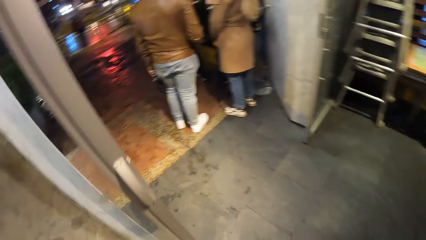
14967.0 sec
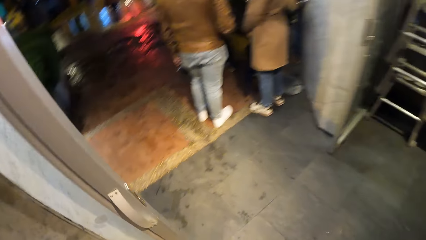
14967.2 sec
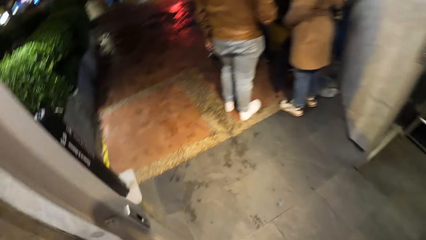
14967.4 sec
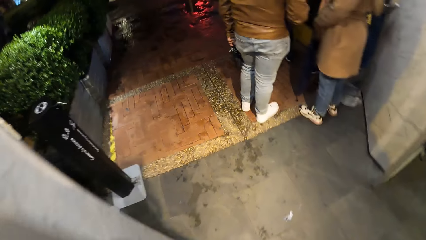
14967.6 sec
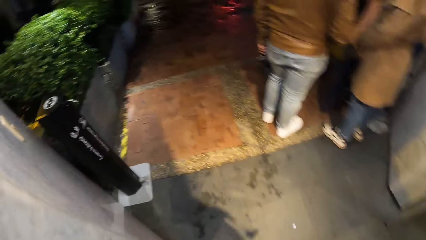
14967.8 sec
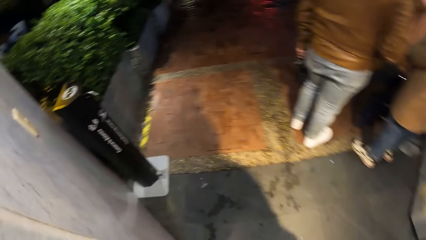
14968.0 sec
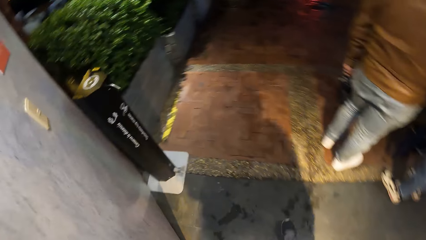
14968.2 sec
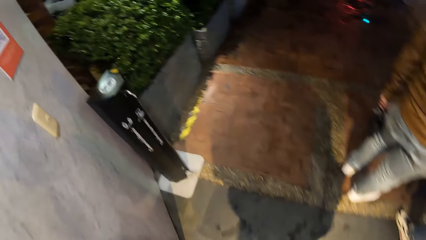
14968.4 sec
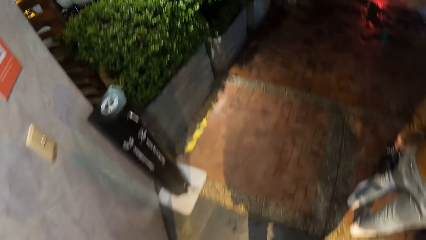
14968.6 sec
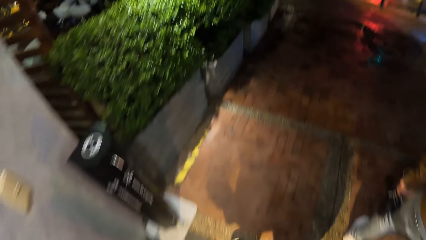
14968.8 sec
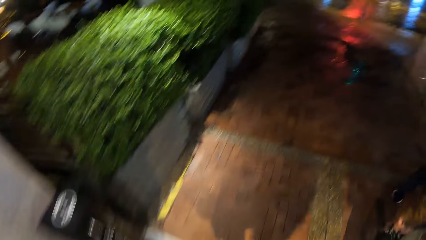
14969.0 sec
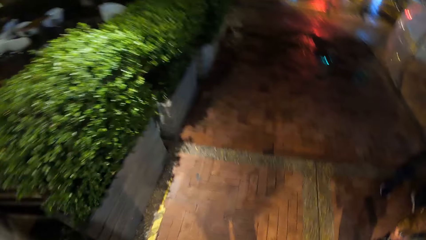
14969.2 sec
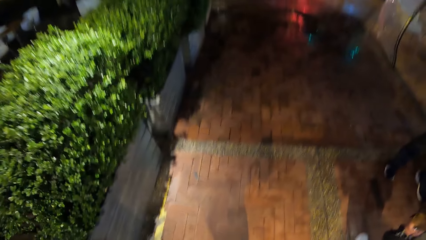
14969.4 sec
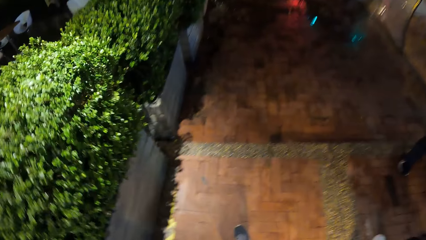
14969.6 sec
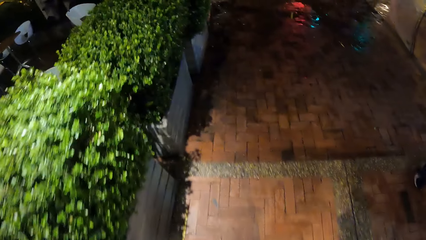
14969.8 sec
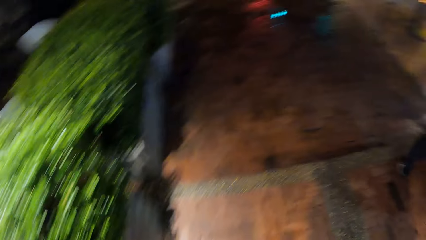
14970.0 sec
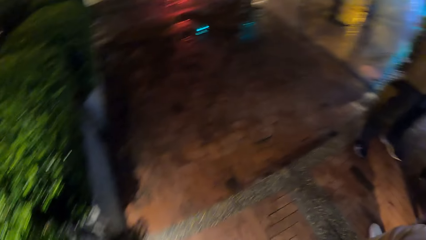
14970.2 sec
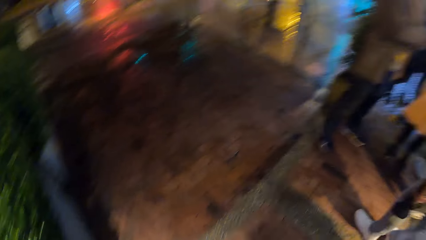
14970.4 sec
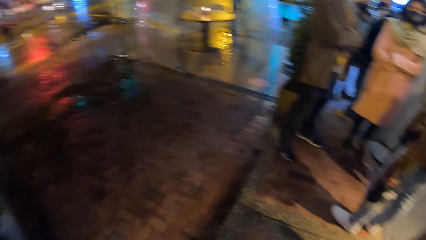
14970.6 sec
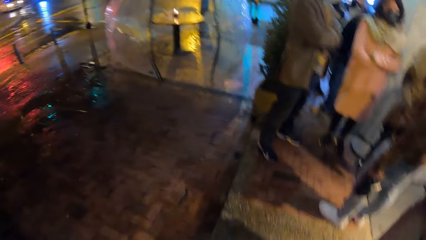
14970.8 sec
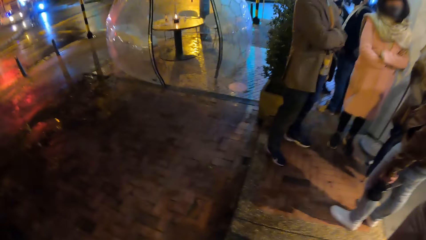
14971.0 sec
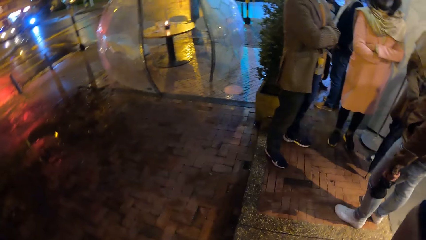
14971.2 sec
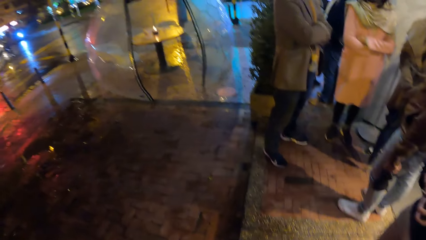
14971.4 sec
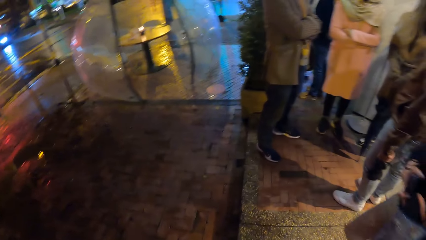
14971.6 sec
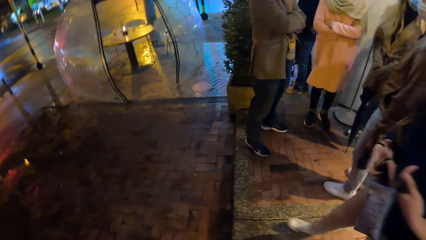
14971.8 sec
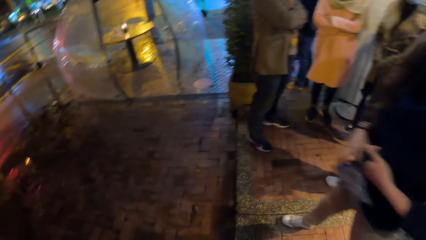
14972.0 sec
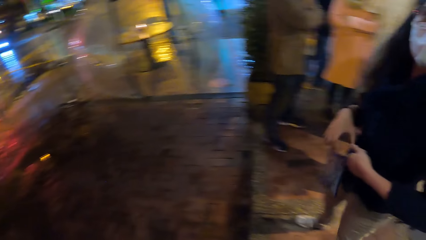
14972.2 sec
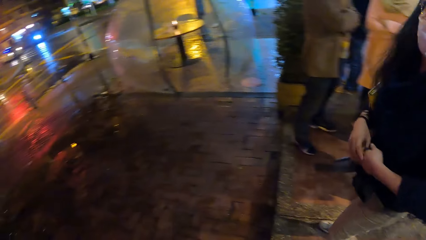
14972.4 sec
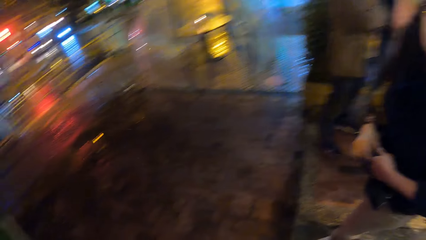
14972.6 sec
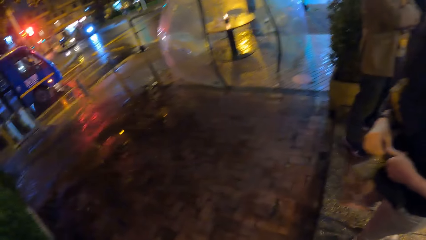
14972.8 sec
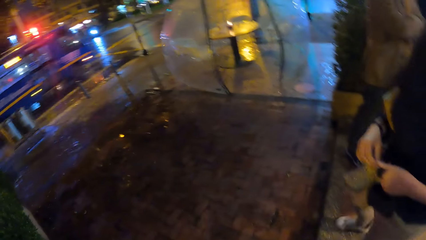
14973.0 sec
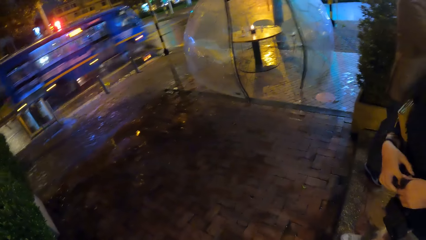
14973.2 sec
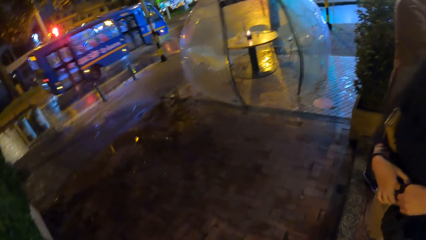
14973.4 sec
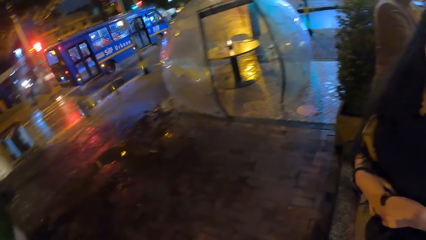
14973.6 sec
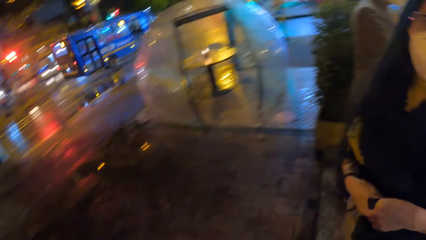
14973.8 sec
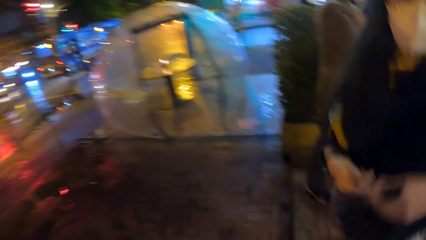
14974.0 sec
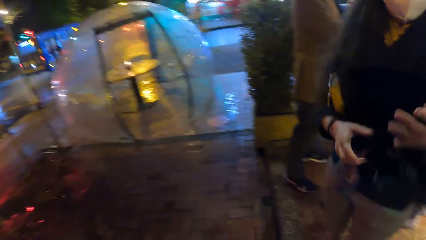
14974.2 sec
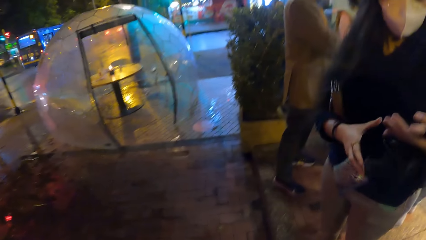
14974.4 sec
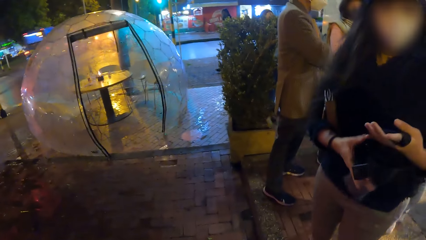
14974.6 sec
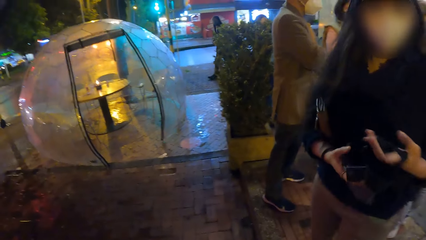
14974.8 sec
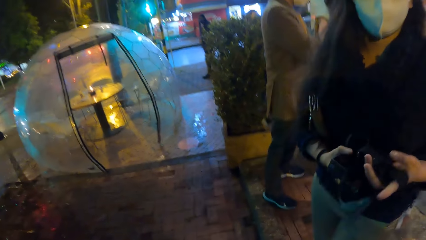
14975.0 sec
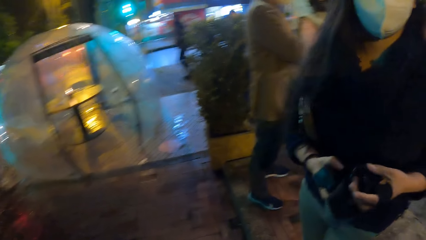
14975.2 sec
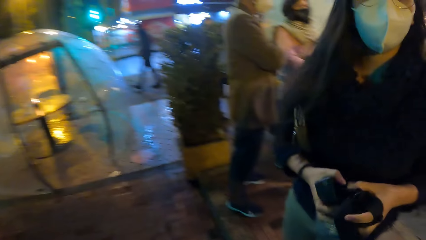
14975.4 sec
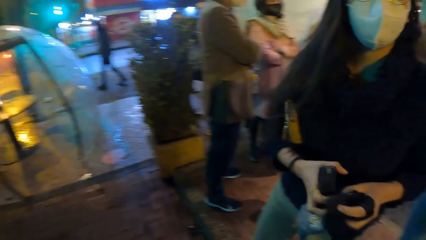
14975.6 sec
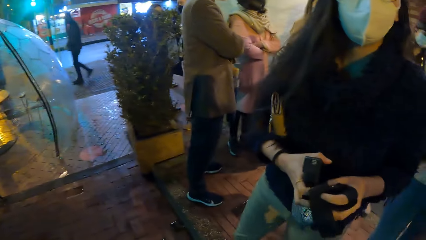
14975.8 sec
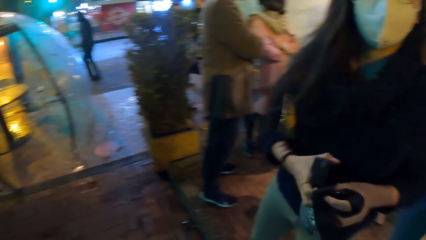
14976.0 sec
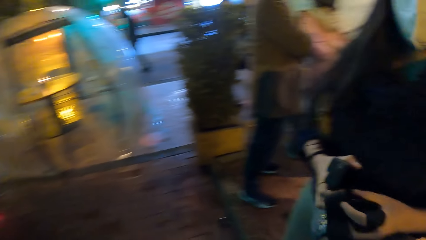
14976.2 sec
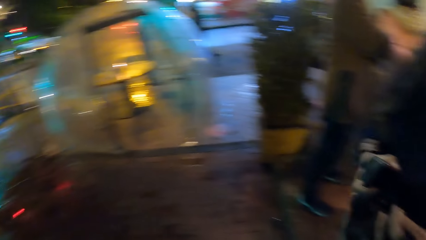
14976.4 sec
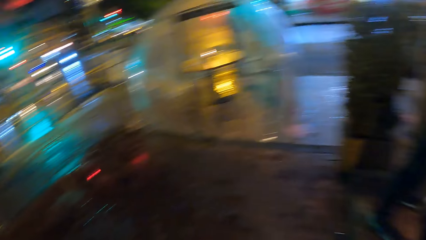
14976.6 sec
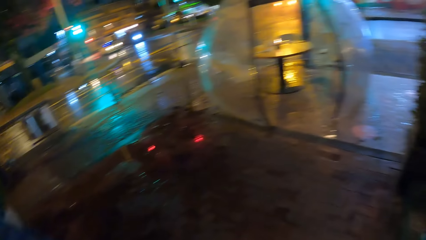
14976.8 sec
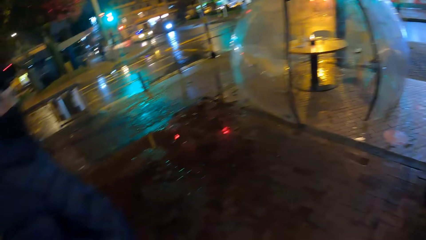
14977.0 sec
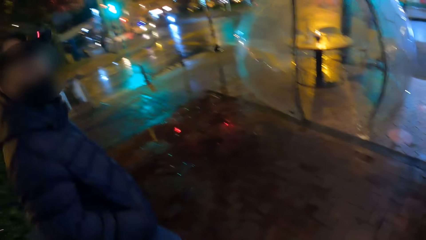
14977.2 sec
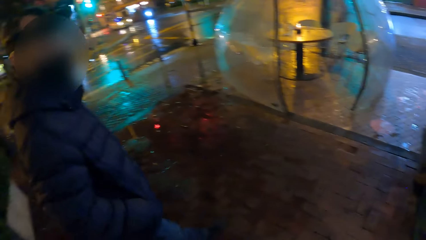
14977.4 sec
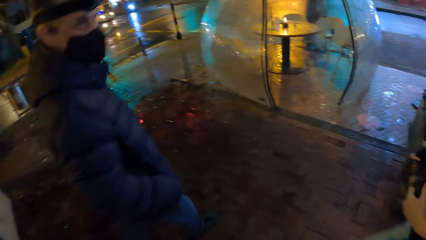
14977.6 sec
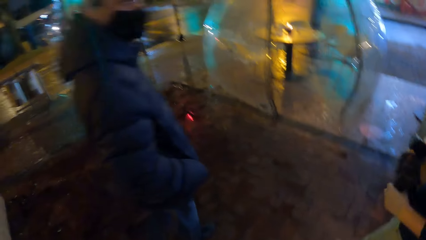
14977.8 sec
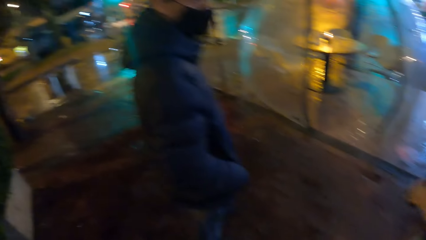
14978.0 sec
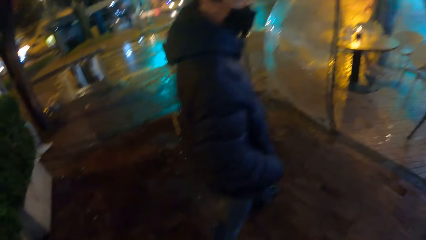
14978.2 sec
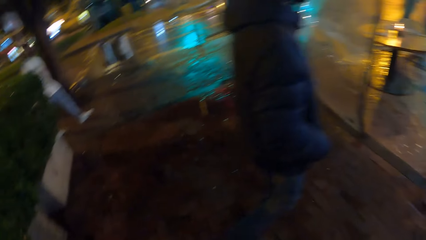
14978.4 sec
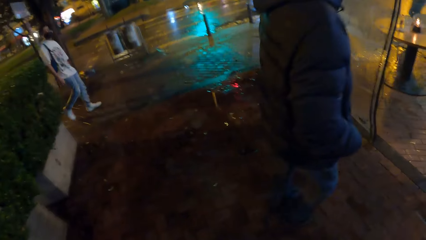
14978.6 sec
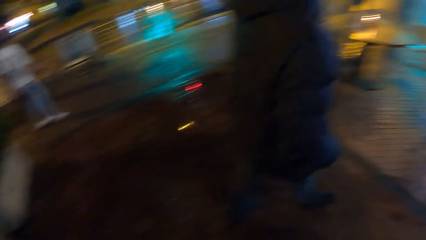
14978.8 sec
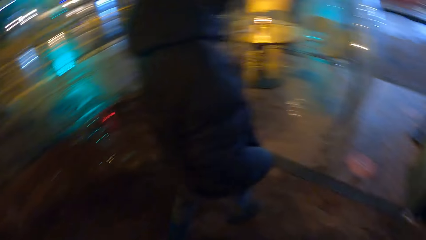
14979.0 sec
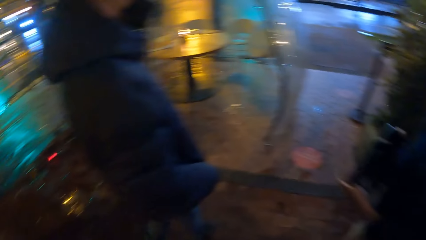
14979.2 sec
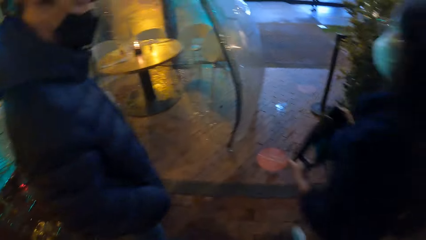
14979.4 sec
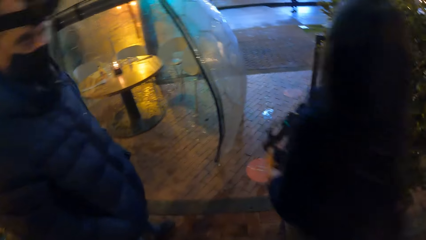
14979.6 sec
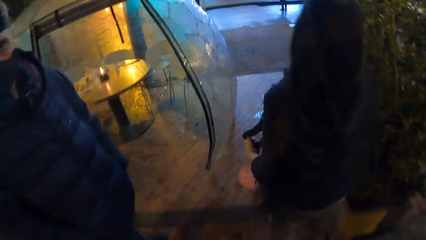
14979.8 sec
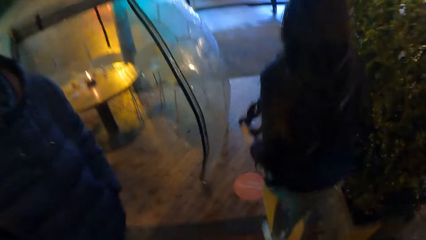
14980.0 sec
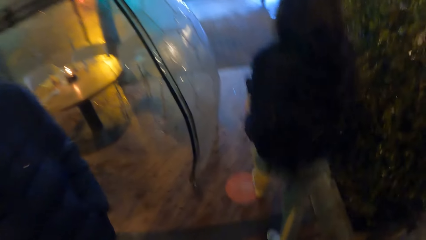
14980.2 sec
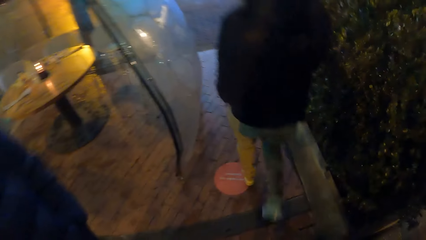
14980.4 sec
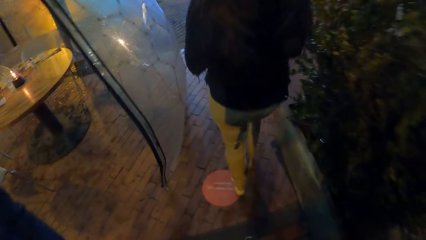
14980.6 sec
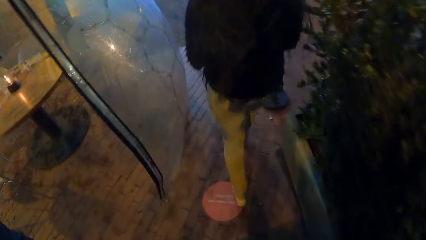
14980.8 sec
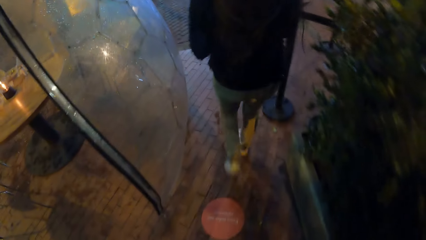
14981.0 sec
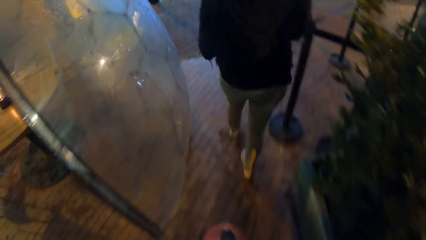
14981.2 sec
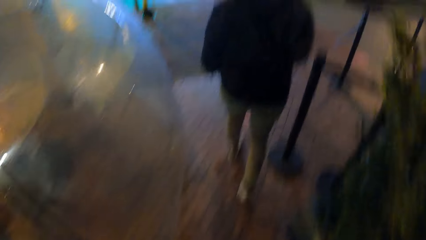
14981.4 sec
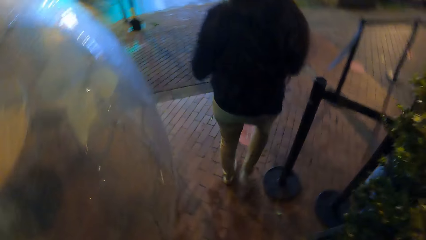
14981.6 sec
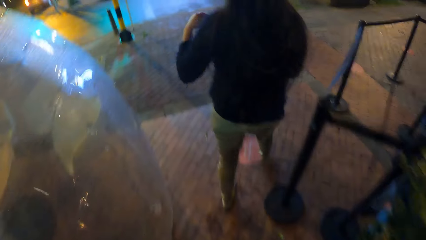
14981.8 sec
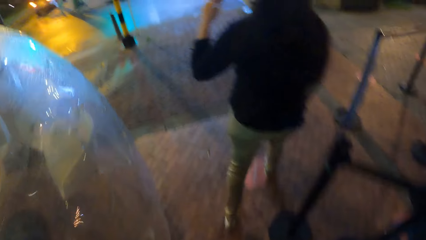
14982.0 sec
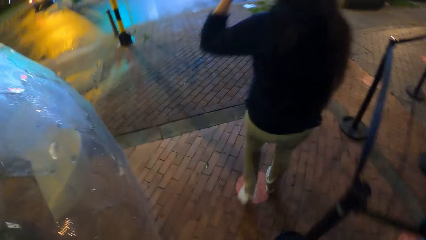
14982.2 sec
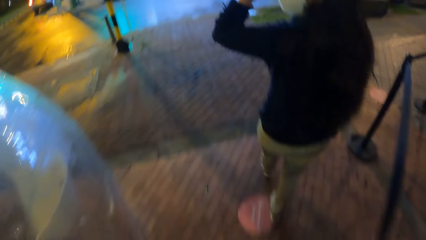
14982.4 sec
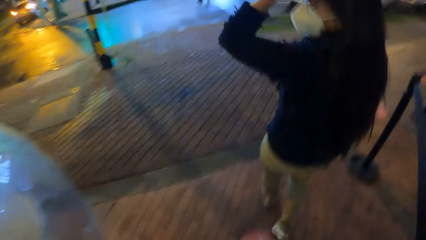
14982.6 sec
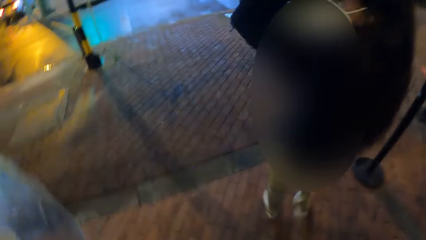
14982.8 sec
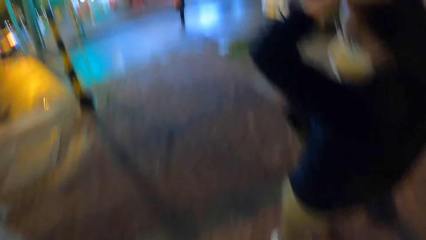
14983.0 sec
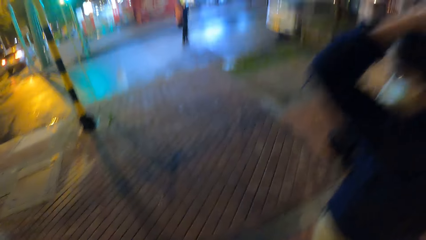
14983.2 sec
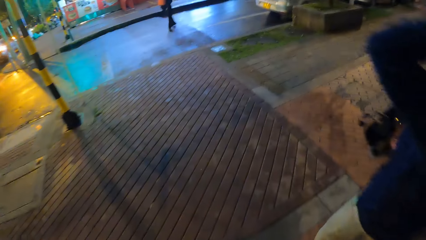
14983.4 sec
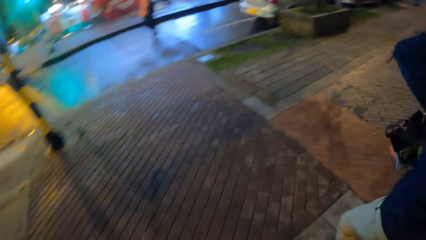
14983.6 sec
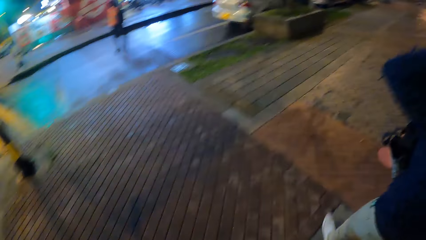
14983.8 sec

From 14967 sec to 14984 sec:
The camera wearer walks out the door. They look around. A woman walks. Another woman walks. A third woman holds a bag strap. A man walks. The man places both hands in his pocket. The third woman walks.
